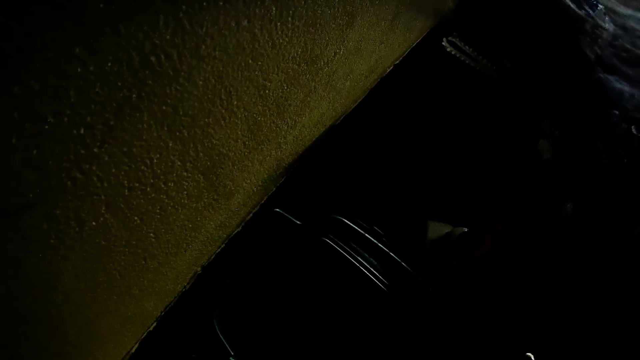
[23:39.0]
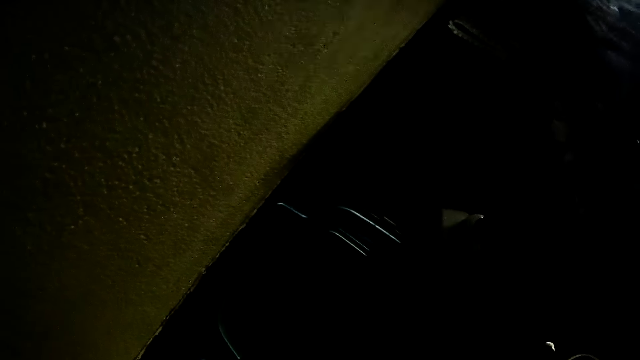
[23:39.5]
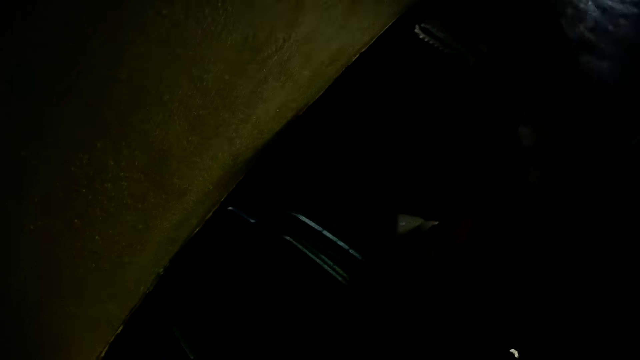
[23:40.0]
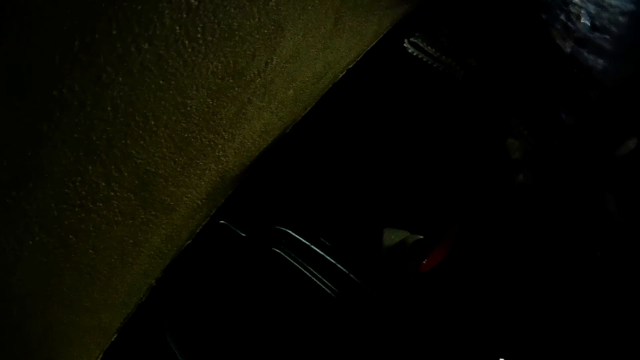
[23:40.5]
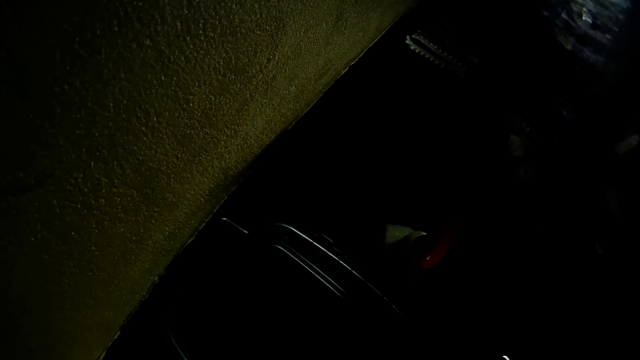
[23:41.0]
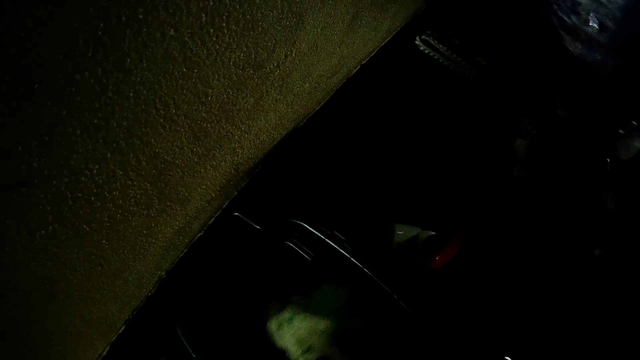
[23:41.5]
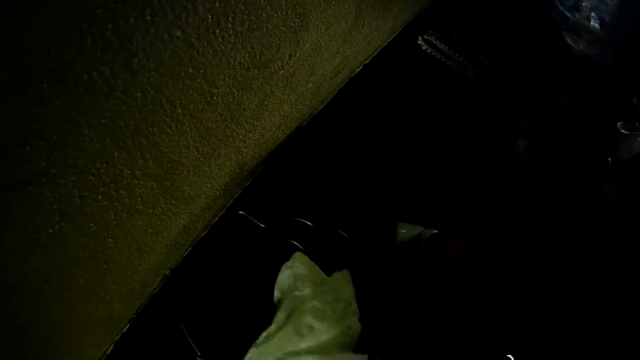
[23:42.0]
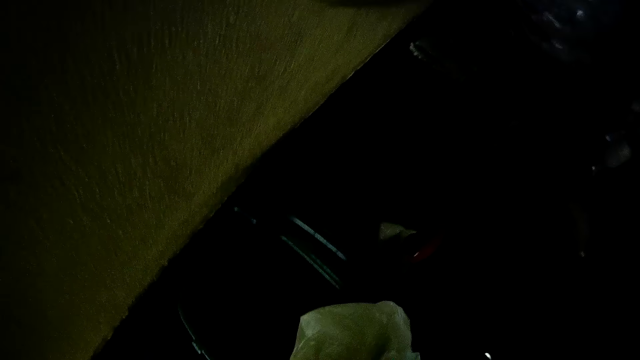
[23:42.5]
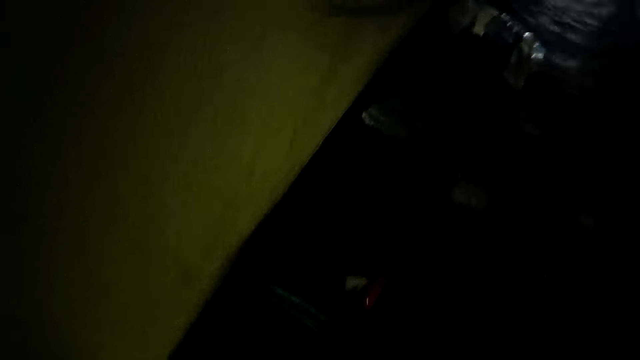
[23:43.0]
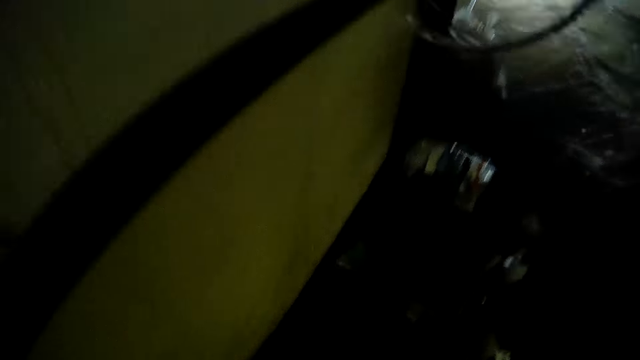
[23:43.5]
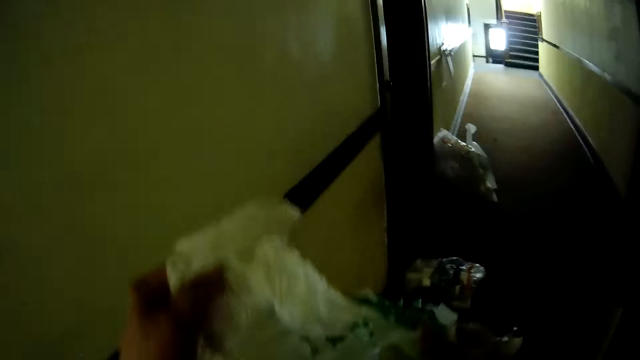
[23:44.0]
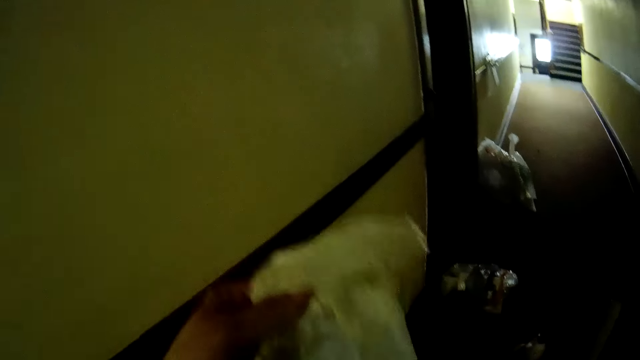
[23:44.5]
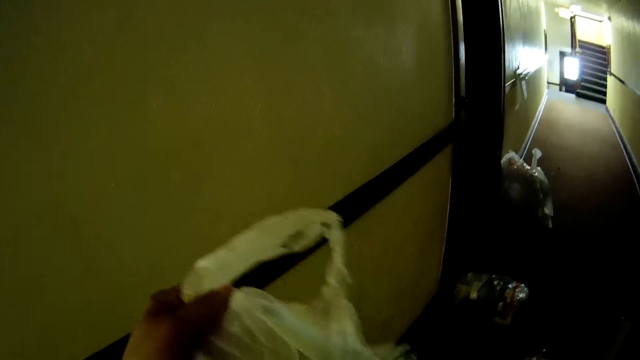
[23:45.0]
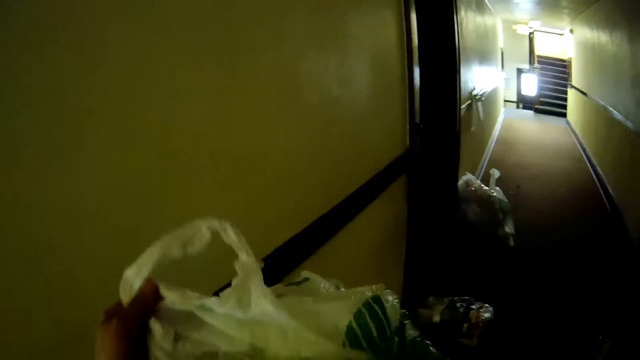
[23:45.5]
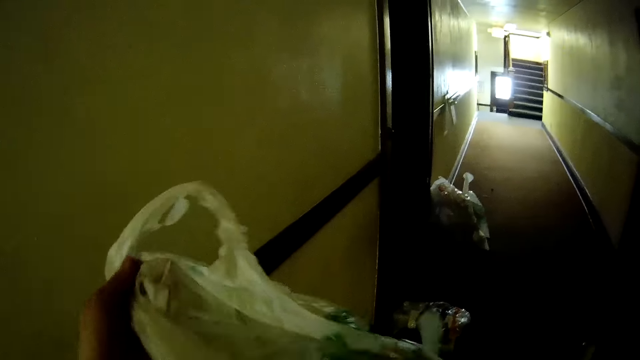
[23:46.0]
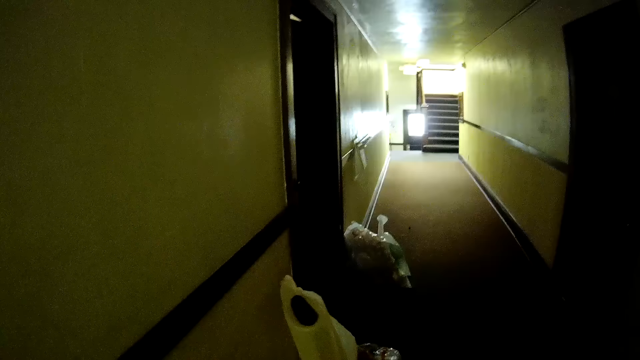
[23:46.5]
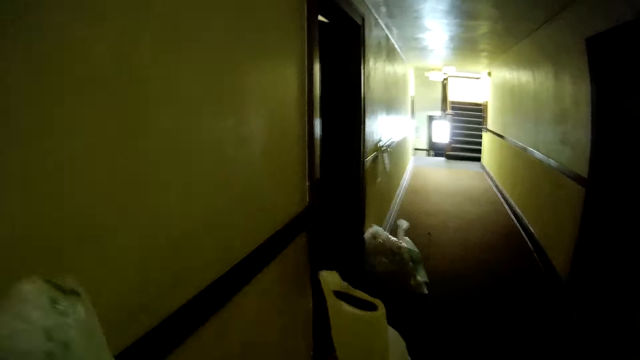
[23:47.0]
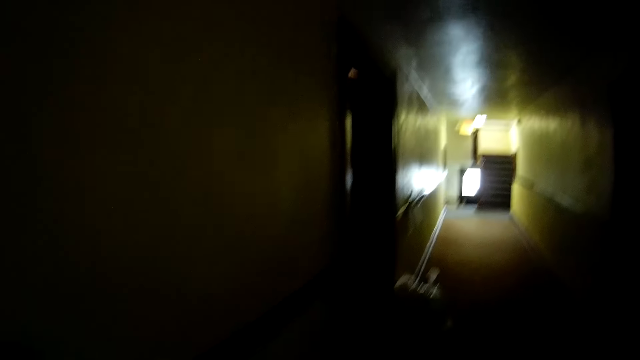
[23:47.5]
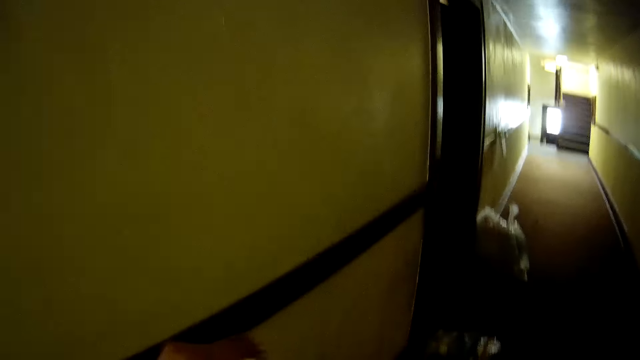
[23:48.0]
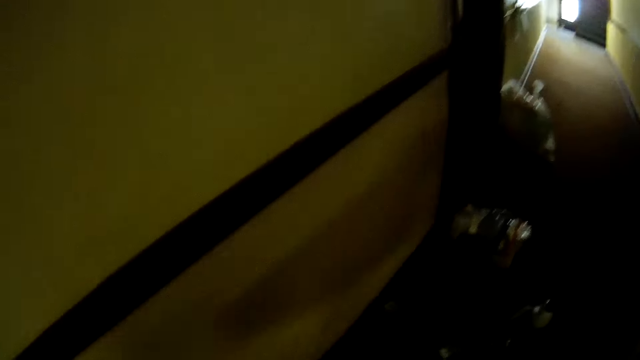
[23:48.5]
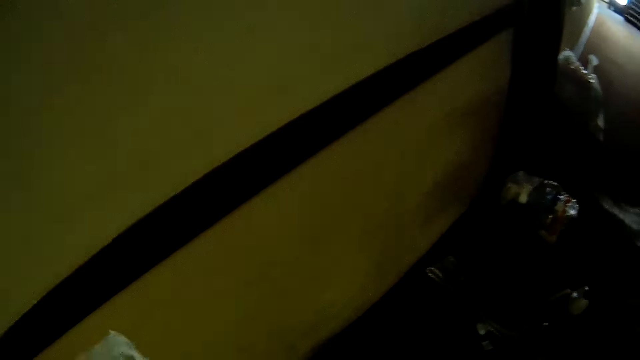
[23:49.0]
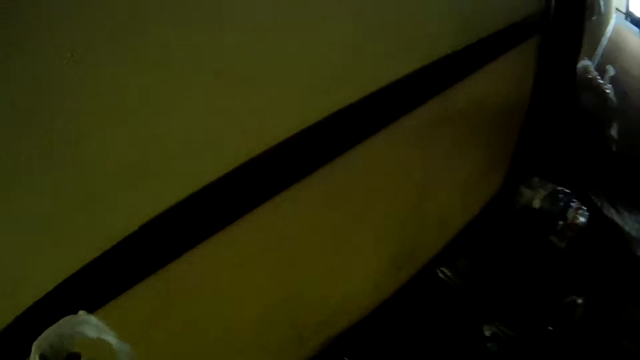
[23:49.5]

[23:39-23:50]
The camera wearer holds a piece of cloth.

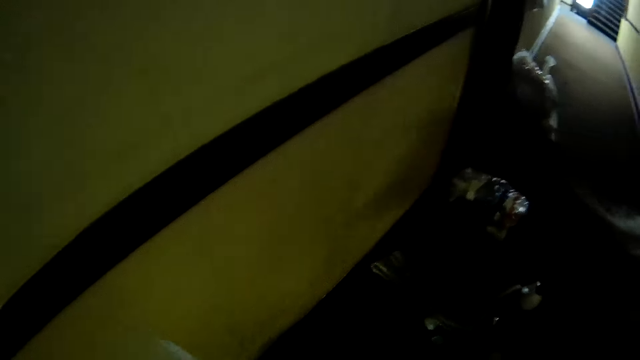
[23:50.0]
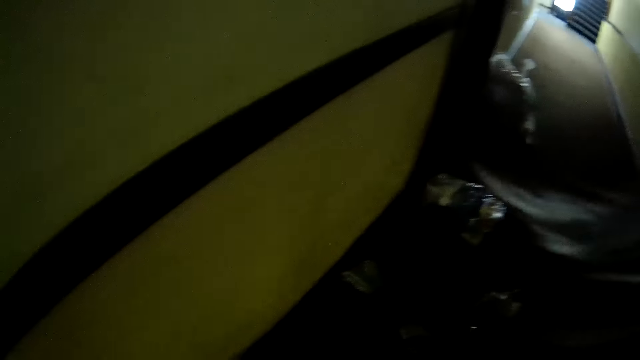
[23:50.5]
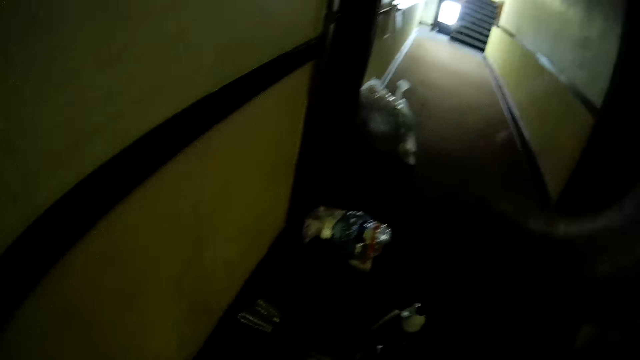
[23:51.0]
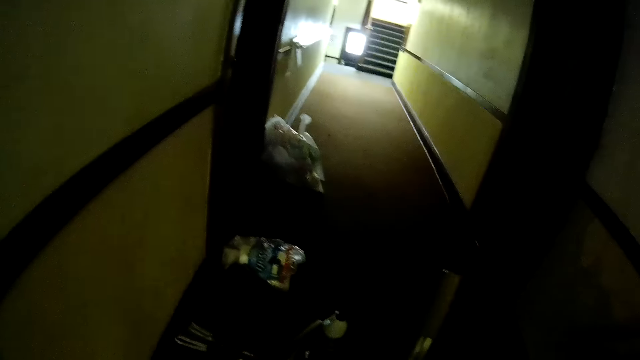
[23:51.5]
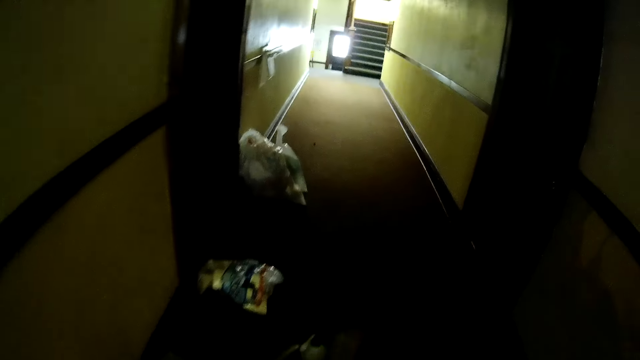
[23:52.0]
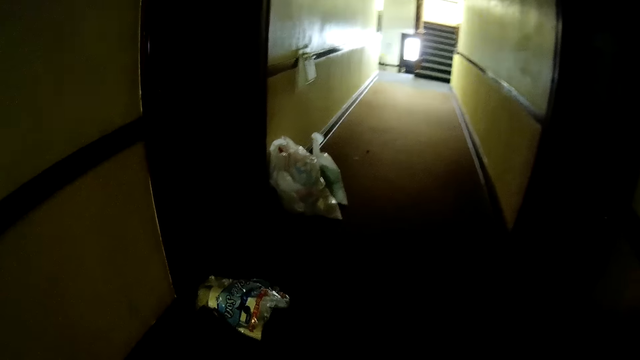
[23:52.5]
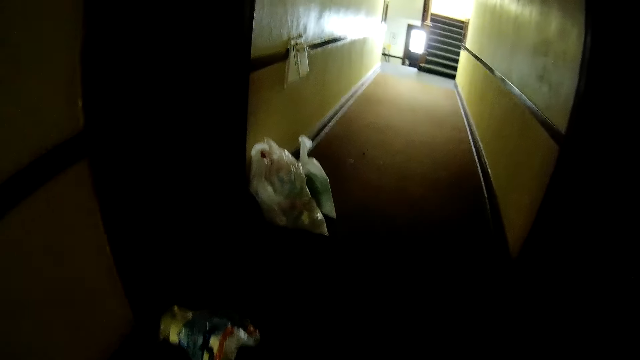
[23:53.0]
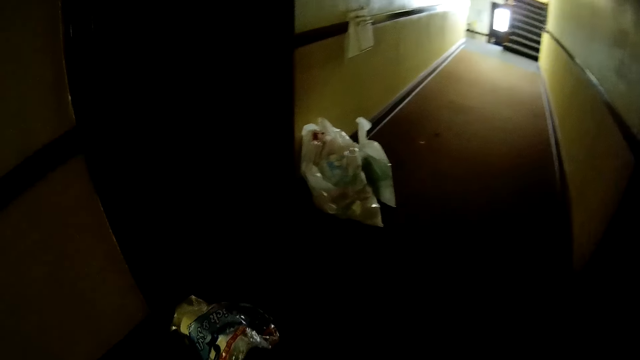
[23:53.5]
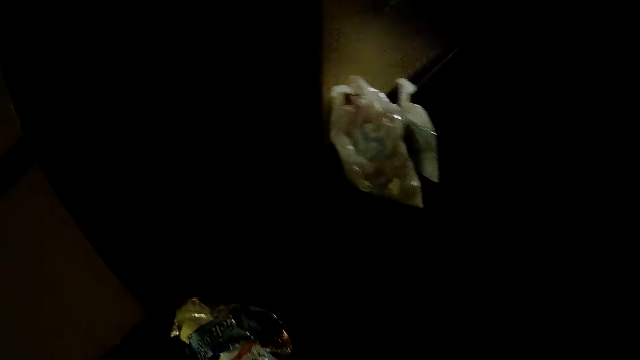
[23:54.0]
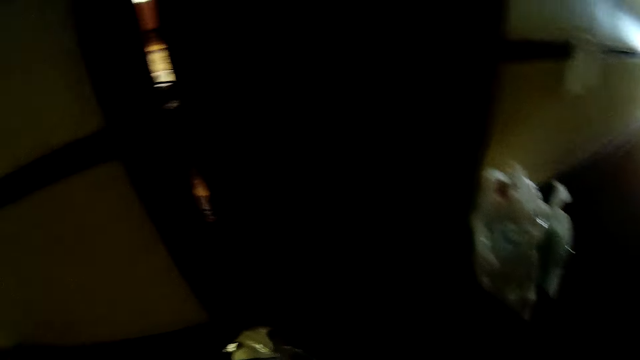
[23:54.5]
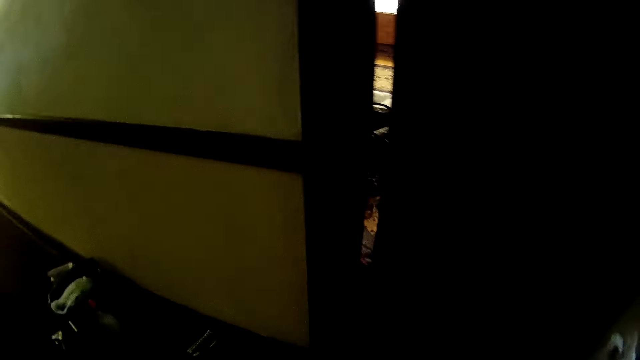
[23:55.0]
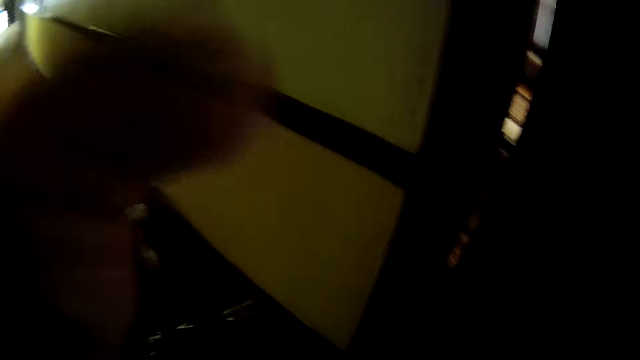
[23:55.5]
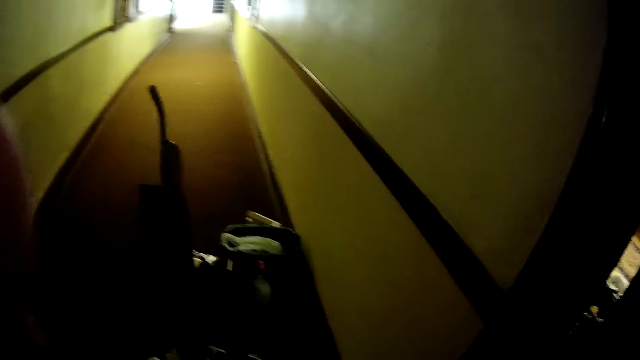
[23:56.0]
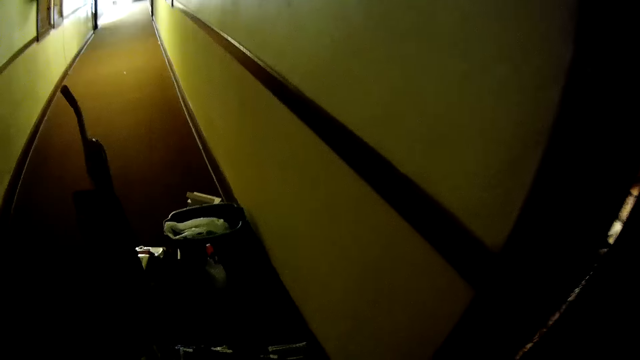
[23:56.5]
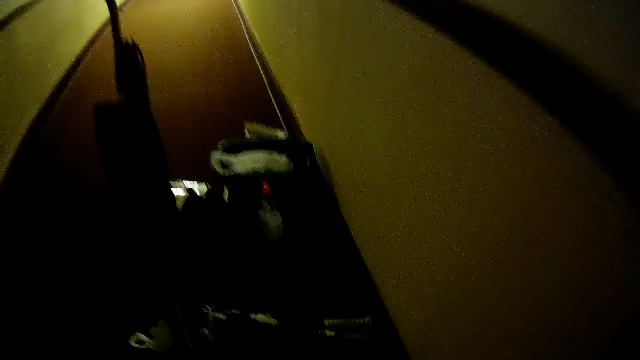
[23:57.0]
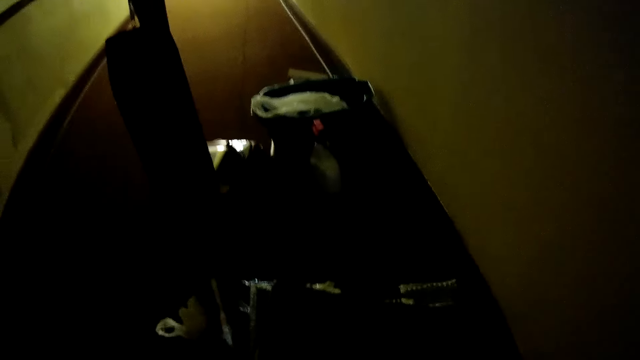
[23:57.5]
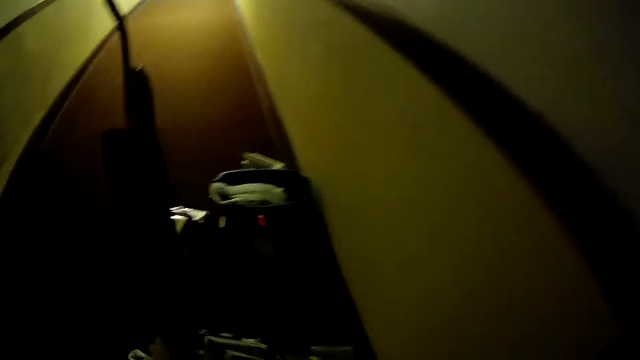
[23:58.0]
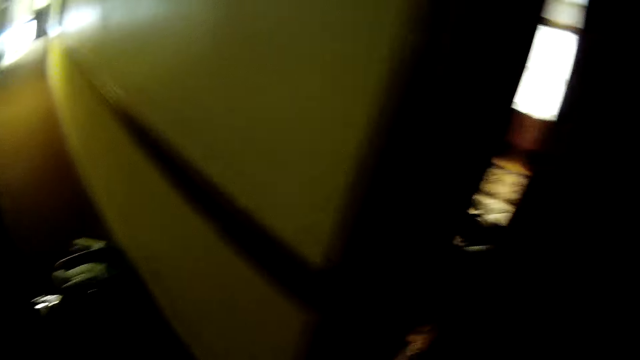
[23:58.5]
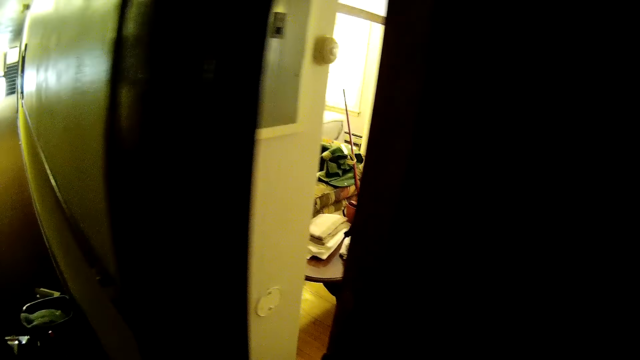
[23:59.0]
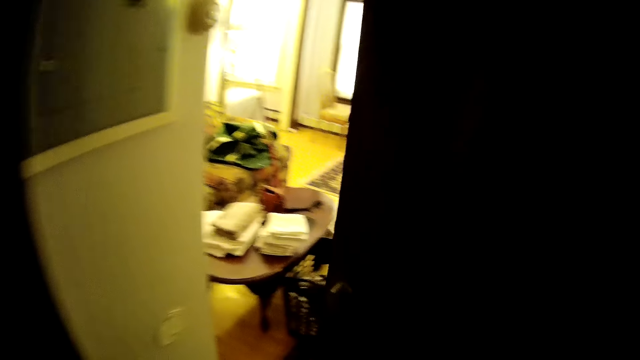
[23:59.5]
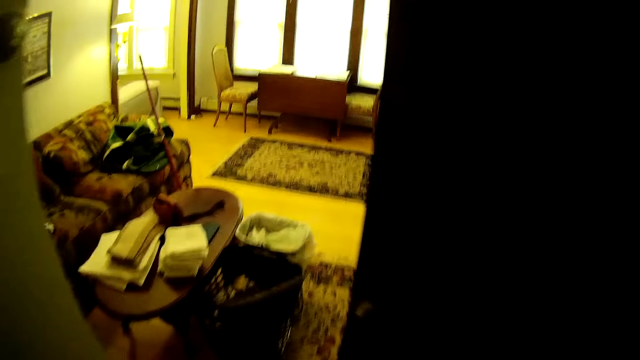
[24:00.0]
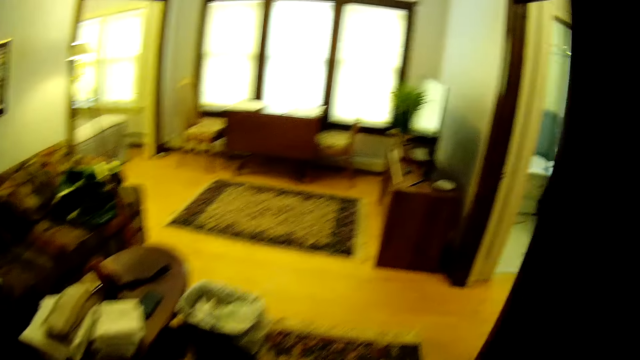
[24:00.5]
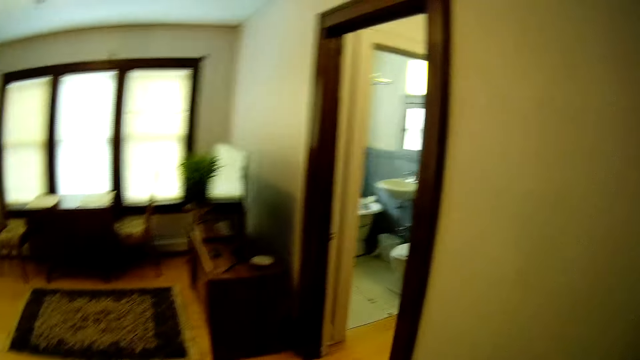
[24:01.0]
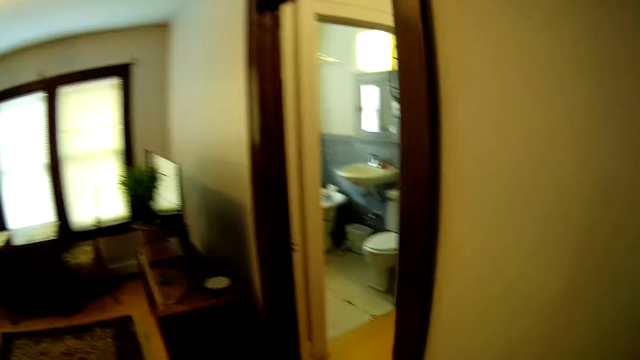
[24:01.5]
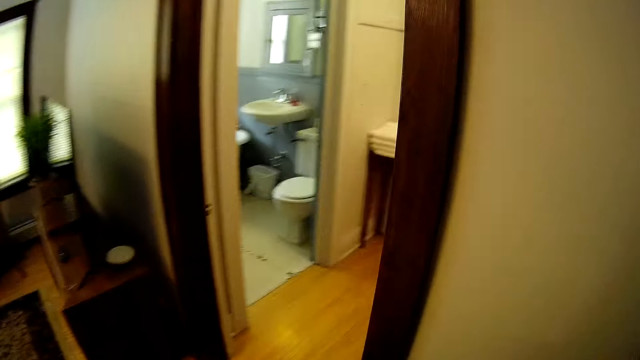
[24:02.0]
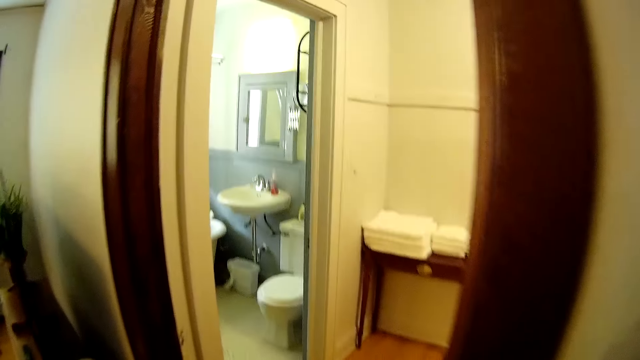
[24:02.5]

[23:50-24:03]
The camera wearer searches in the waste. They walk in the corridor. They enter the sitting room. They open the door.
